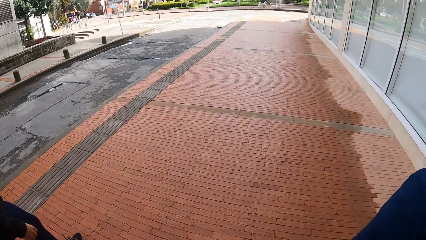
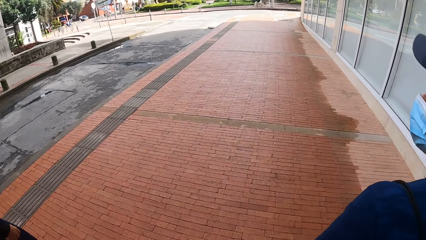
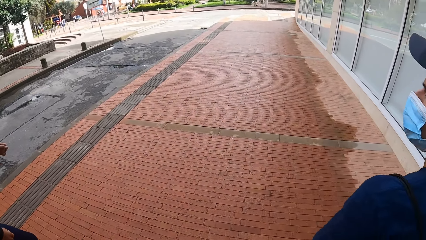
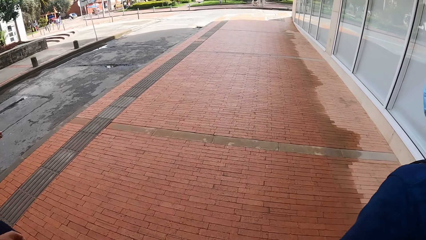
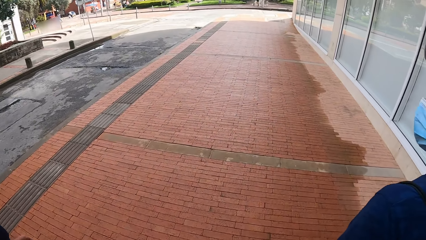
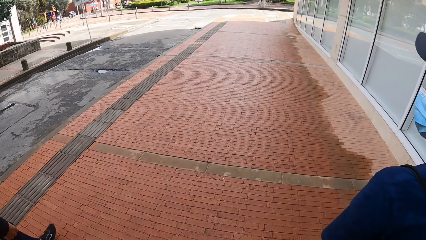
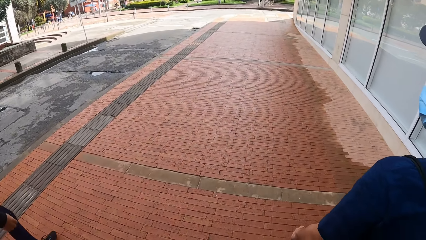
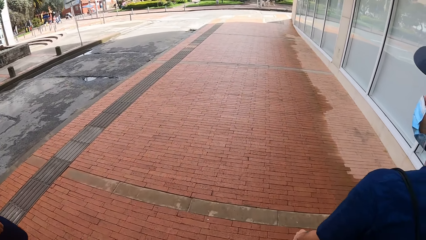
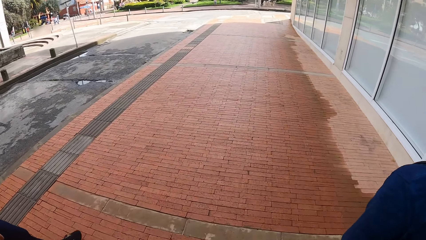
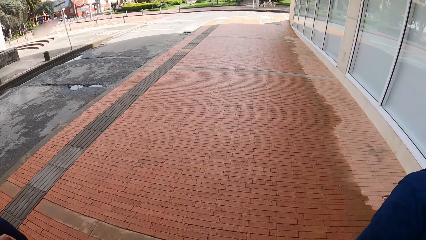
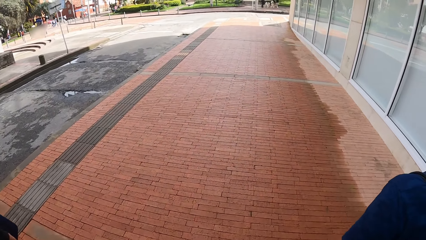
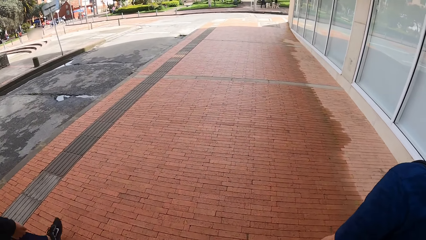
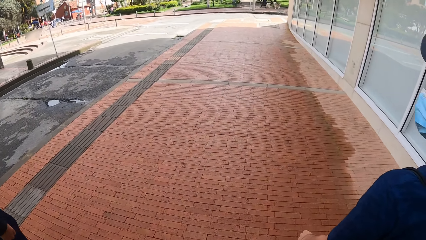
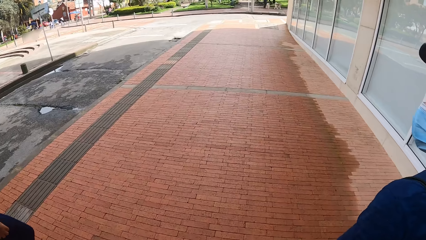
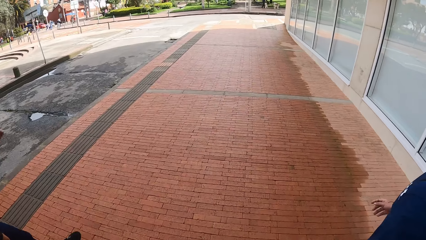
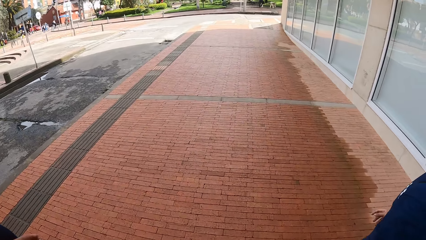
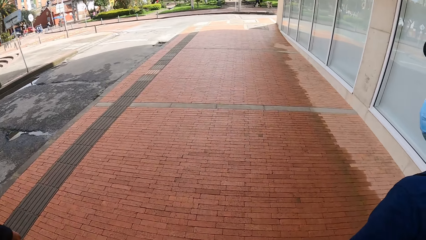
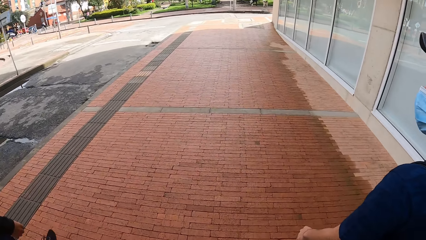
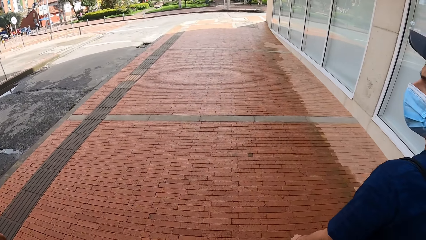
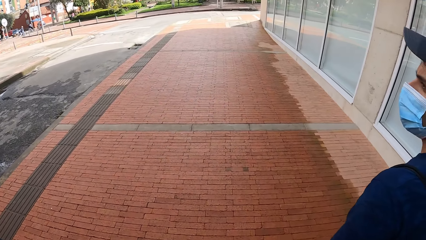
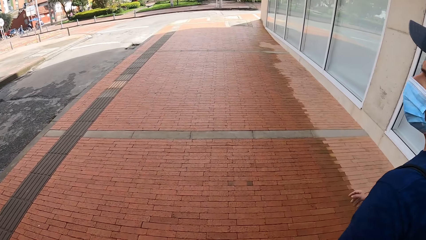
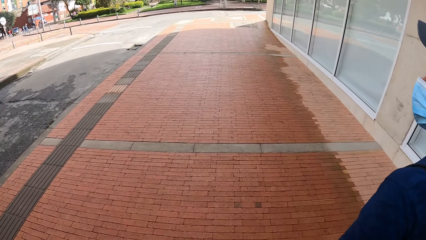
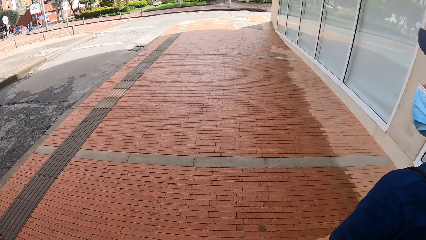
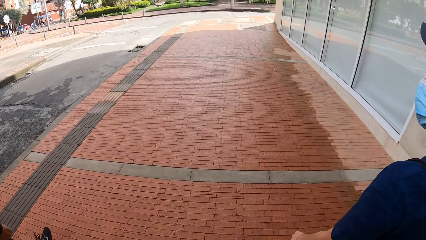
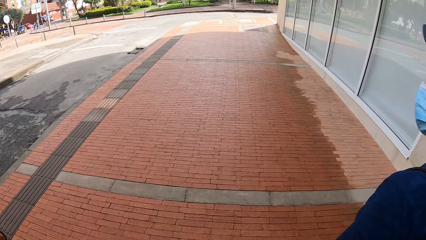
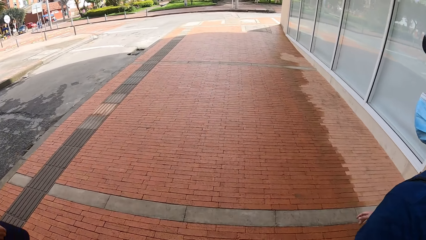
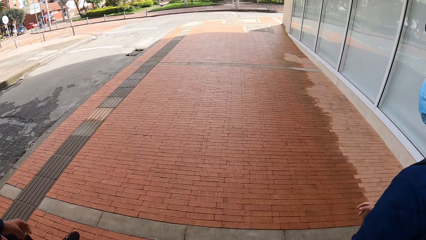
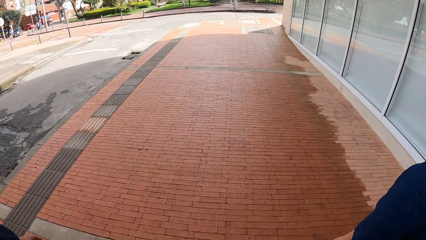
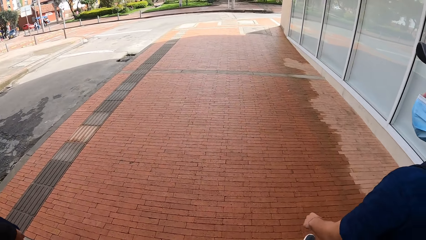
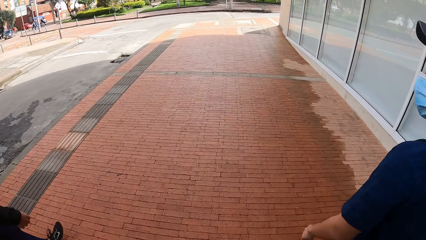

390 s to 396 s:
The man walks on the road.

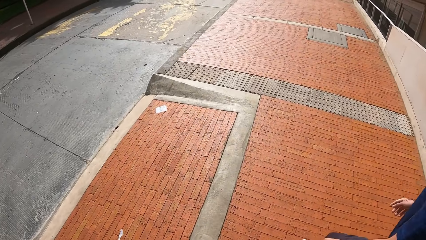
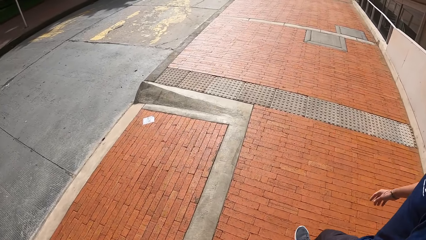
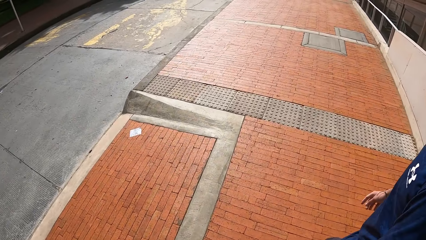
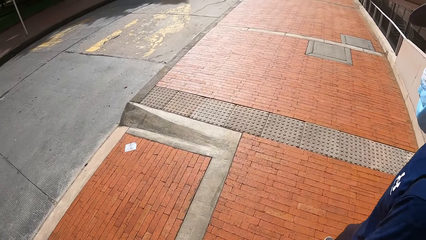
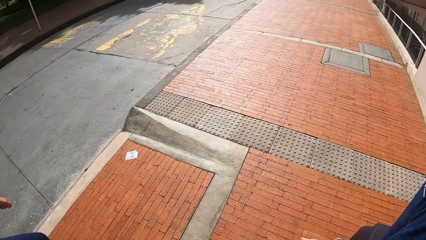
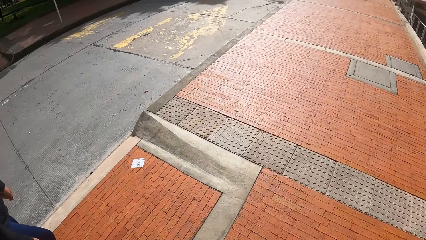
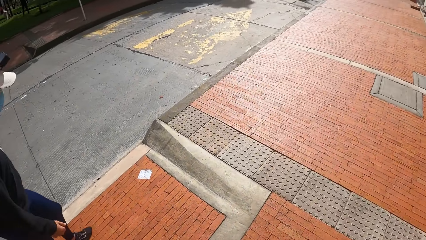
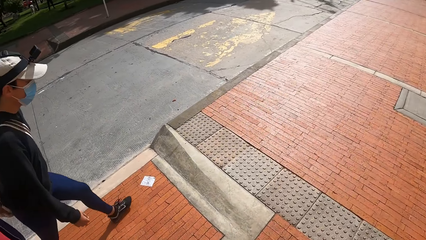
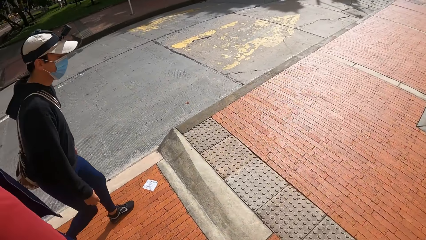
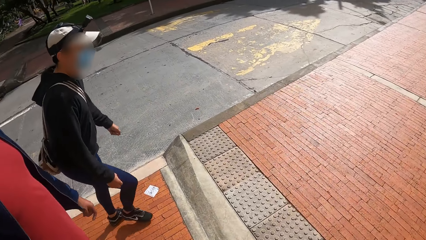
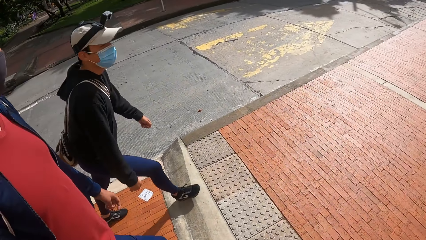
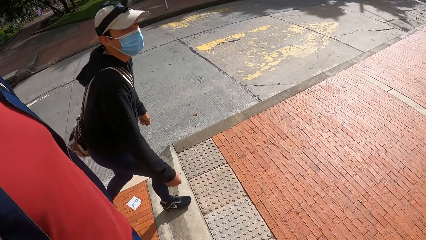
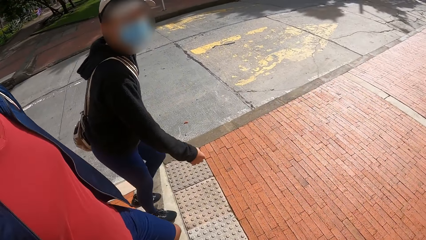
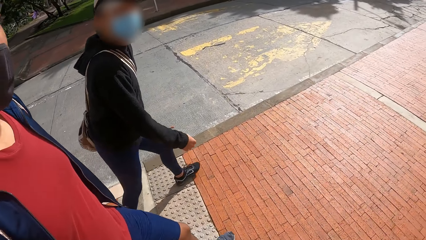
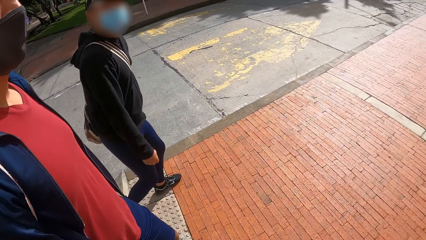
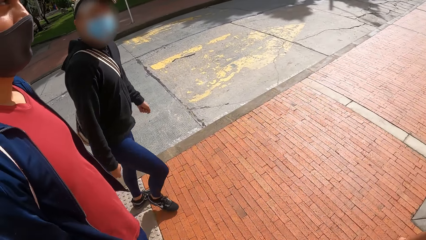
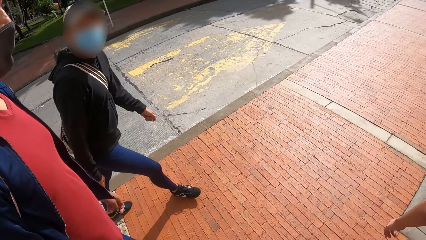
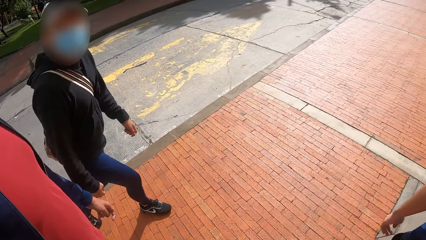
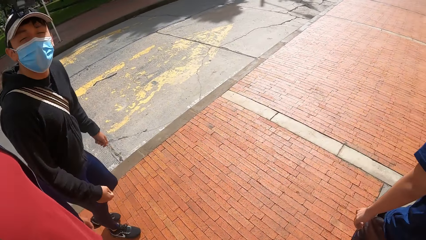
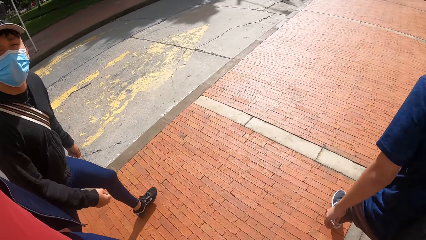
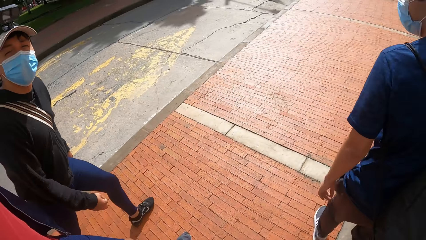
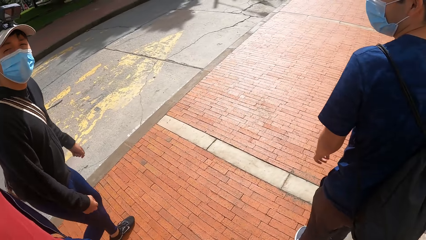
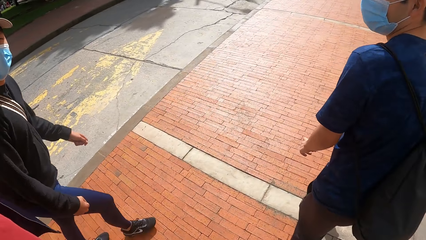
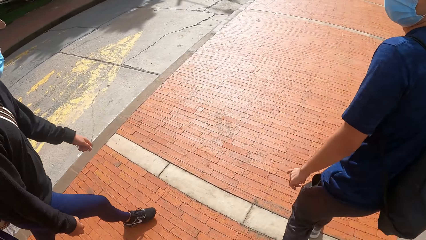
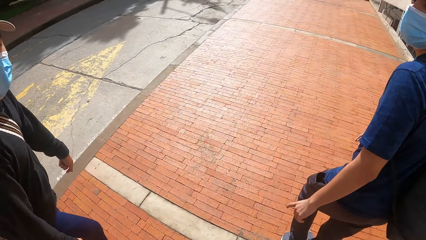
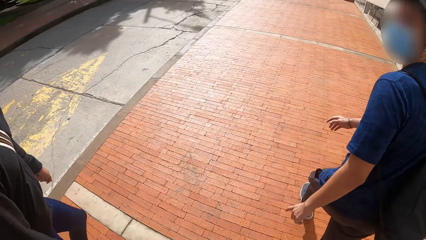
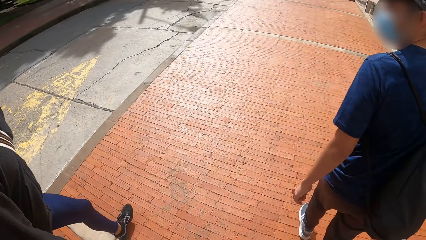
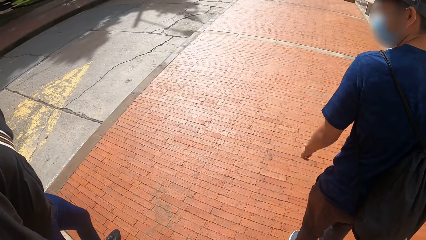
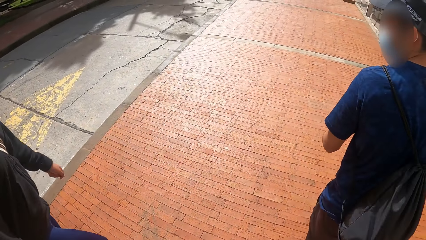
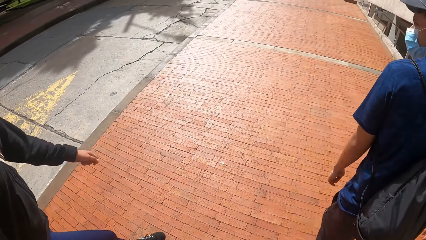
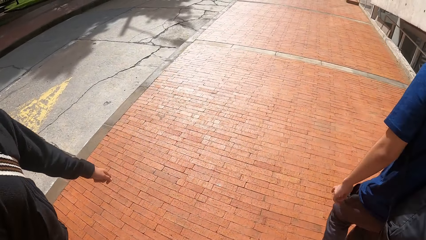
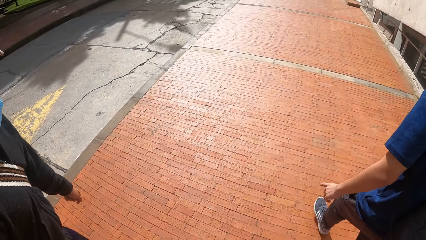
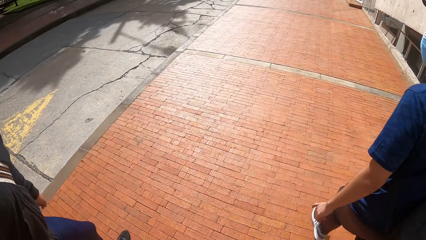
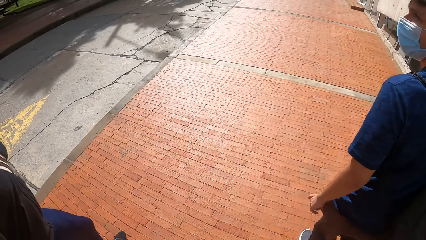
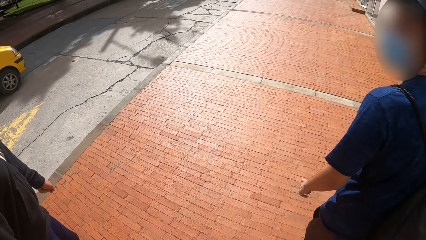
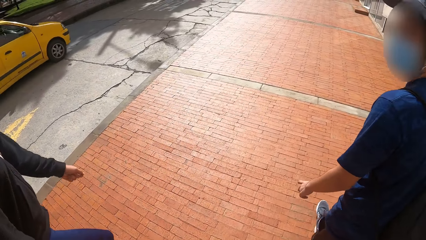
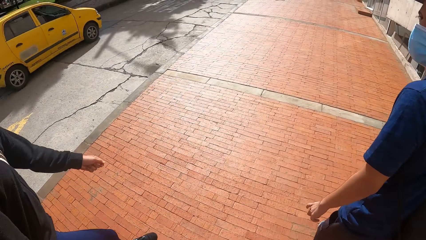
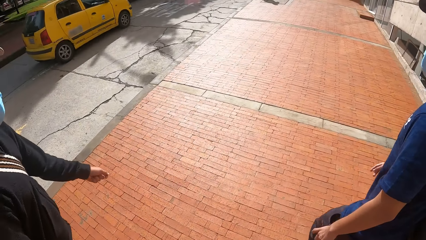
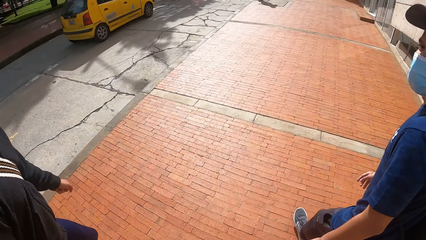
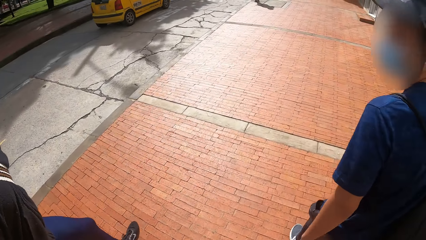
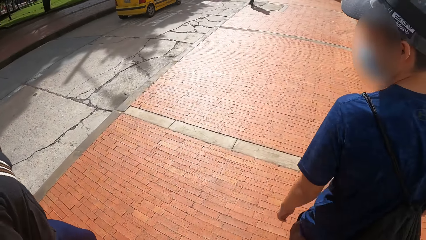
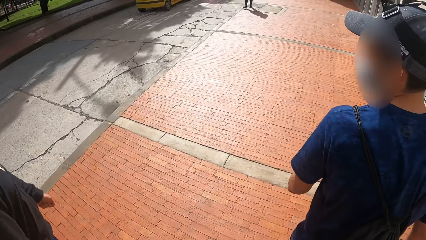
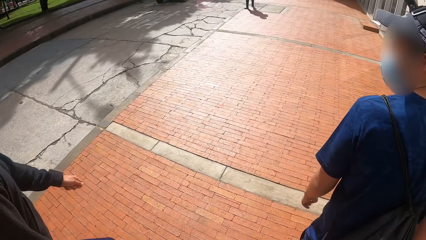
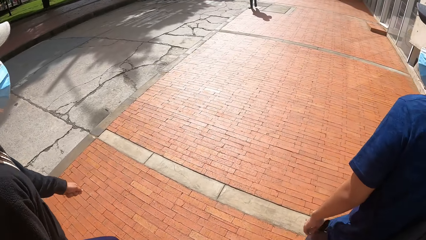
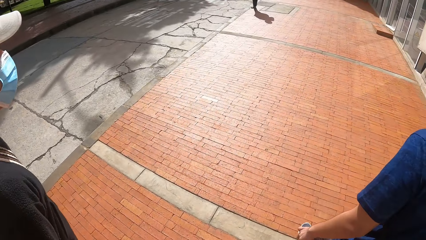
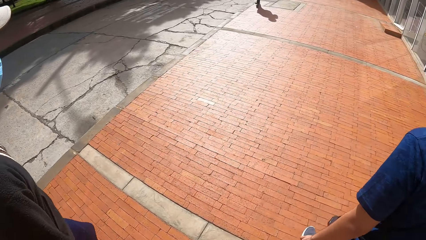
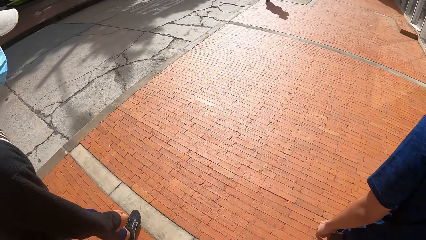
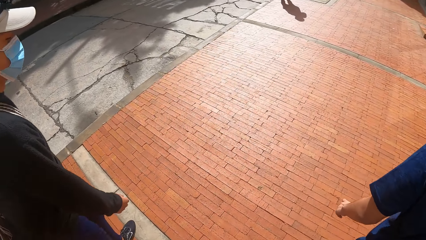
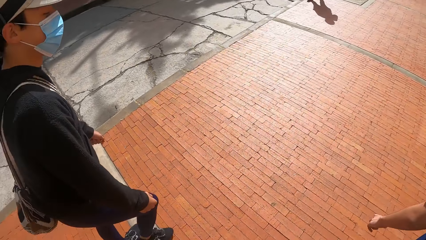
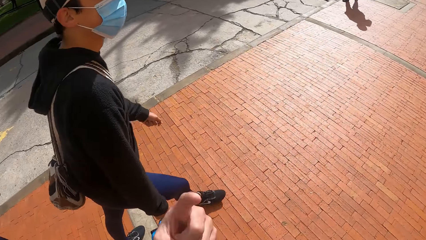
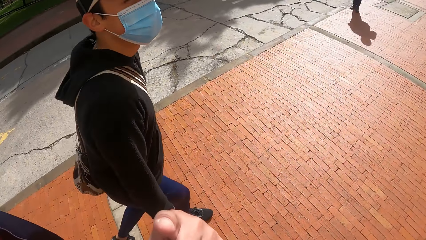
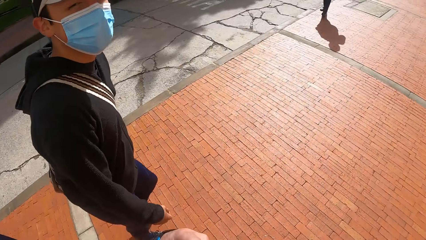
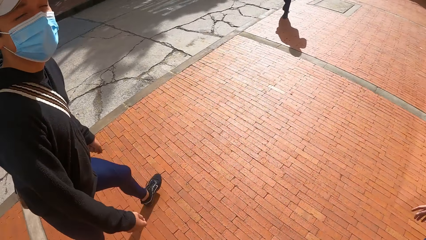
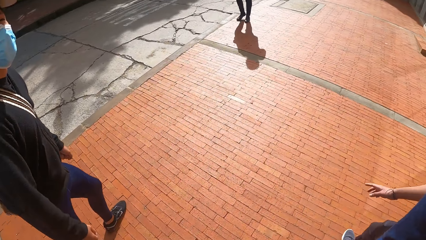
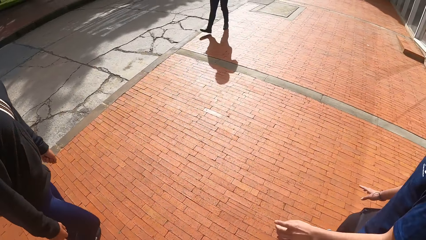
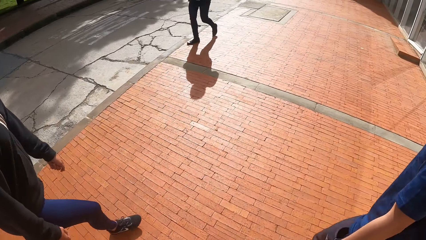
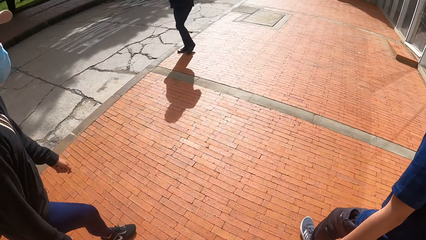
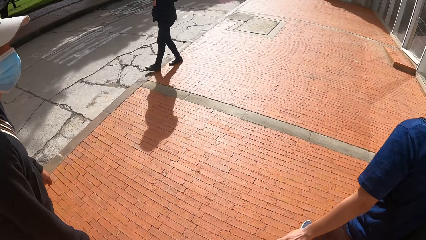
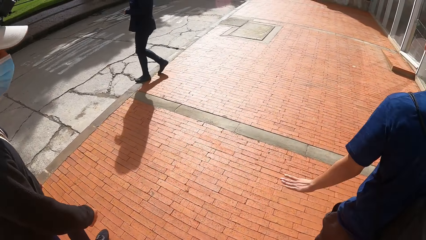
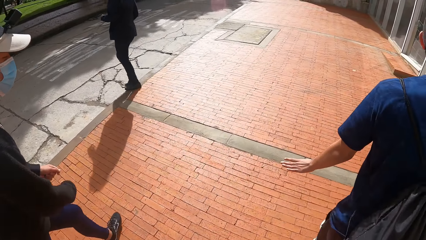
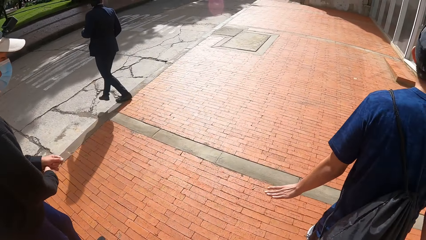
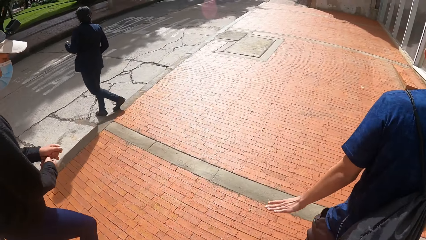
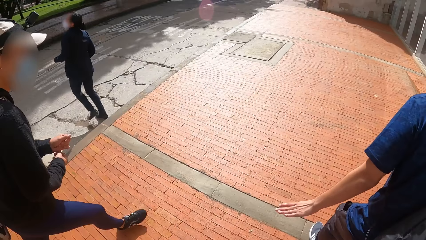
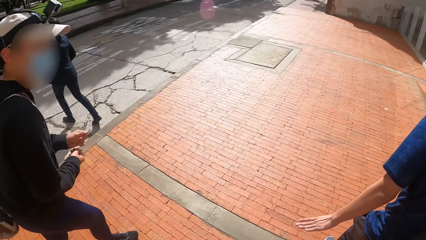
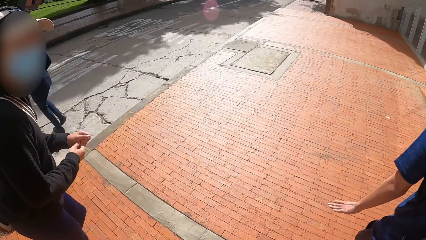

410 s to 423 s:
The man walks on the road. Another man walks on the road. The camera wearer interacts with the first man. They talk to a person walking. A car drives past the camera wearer. A woman walks past the camera wearer.
